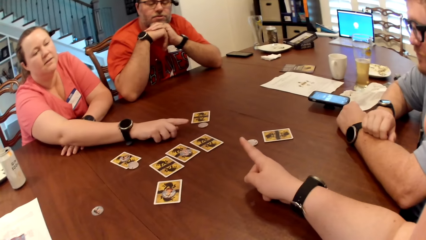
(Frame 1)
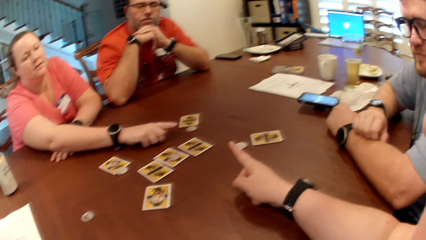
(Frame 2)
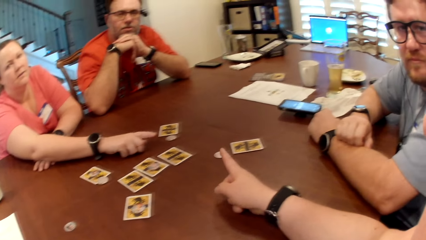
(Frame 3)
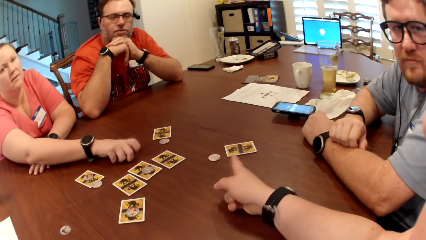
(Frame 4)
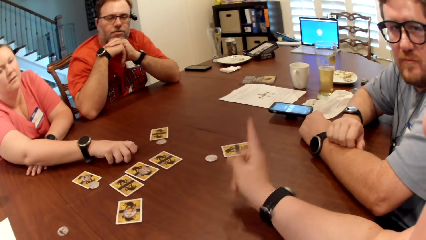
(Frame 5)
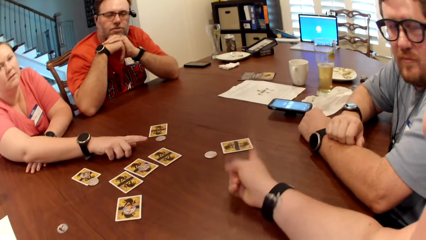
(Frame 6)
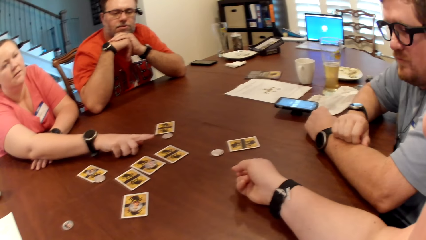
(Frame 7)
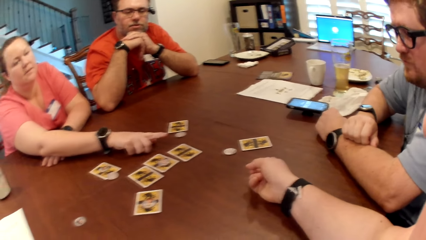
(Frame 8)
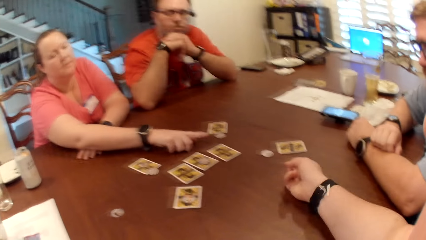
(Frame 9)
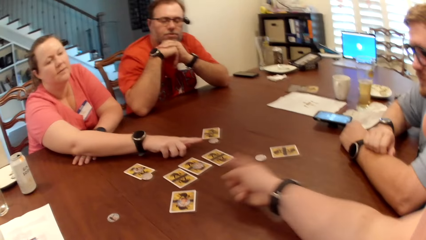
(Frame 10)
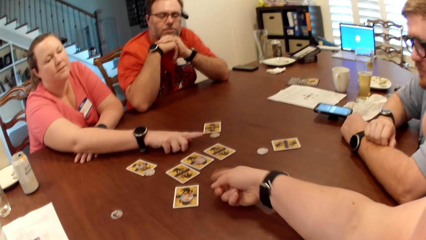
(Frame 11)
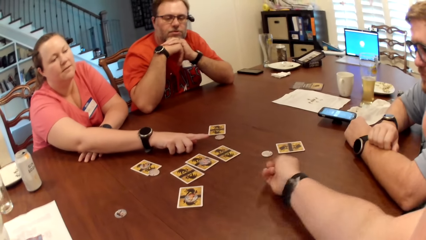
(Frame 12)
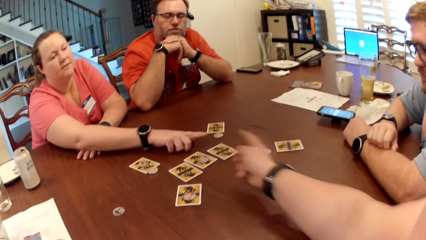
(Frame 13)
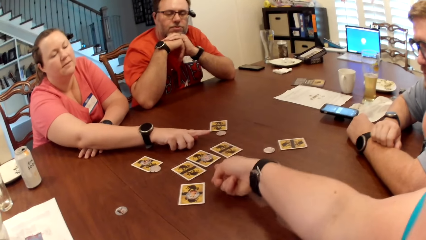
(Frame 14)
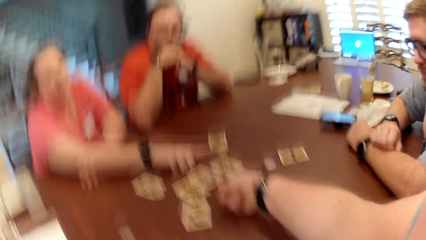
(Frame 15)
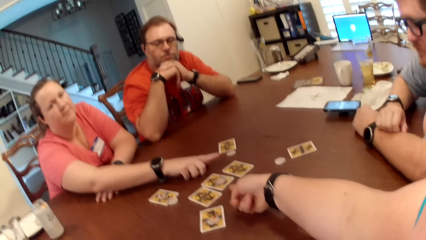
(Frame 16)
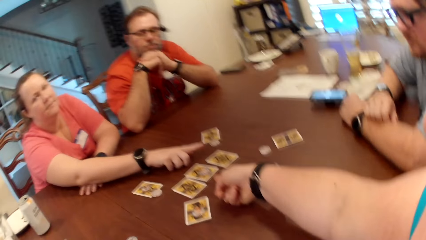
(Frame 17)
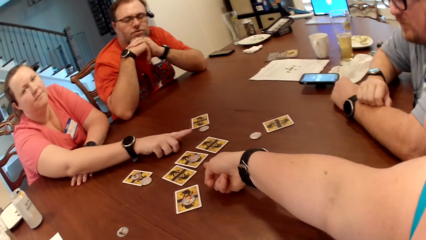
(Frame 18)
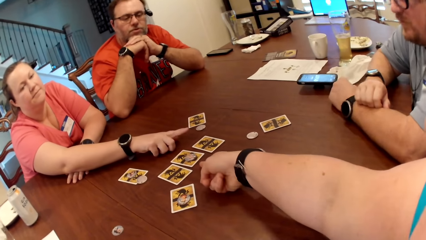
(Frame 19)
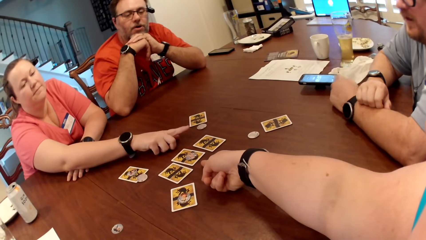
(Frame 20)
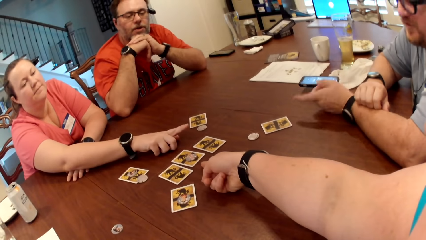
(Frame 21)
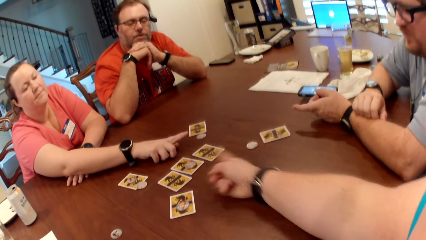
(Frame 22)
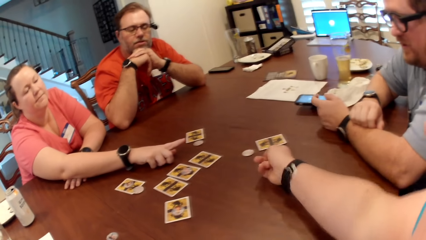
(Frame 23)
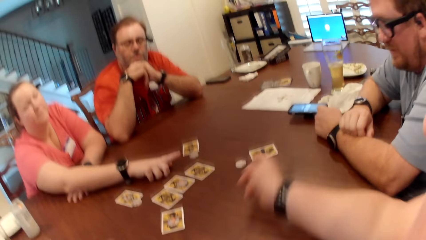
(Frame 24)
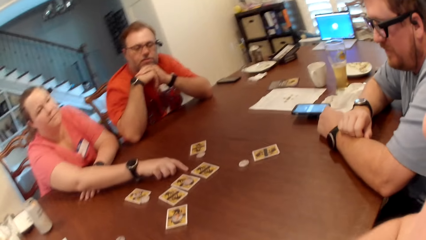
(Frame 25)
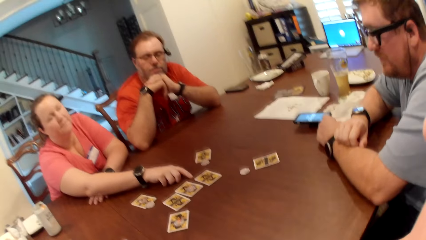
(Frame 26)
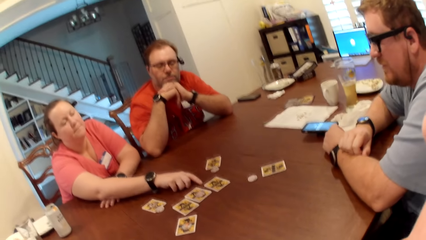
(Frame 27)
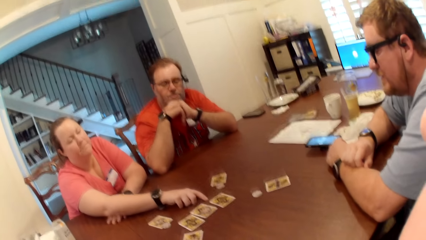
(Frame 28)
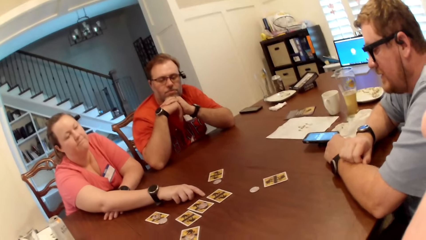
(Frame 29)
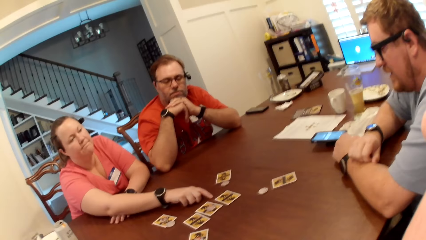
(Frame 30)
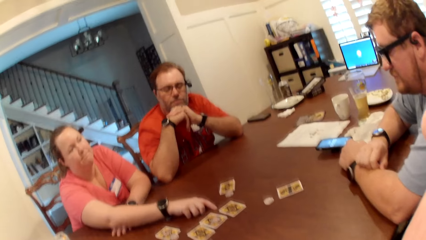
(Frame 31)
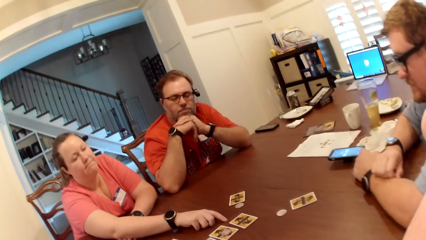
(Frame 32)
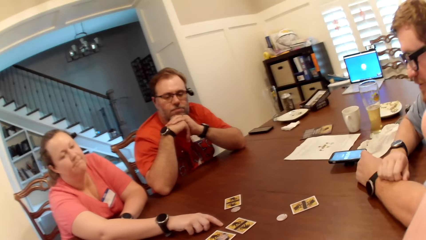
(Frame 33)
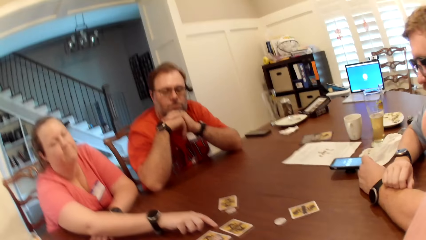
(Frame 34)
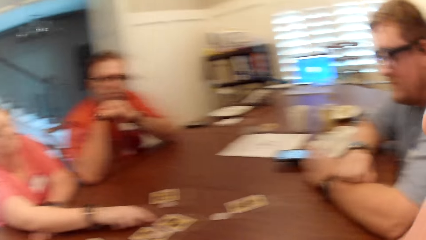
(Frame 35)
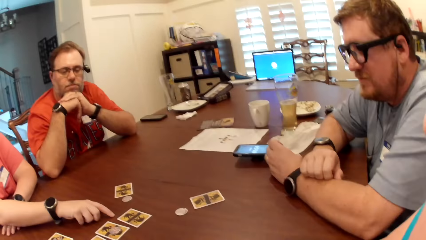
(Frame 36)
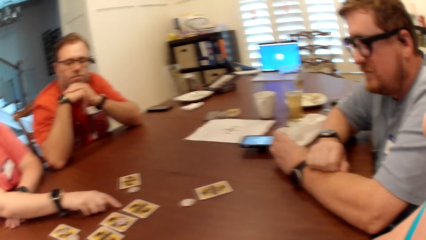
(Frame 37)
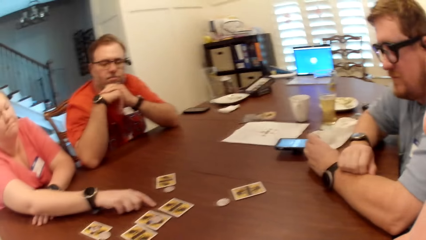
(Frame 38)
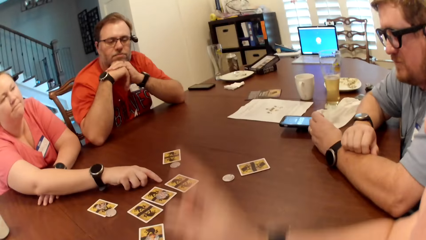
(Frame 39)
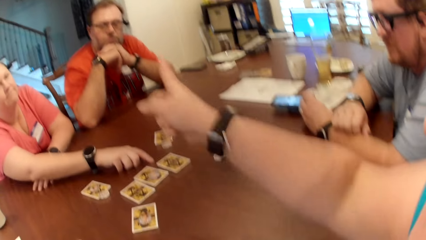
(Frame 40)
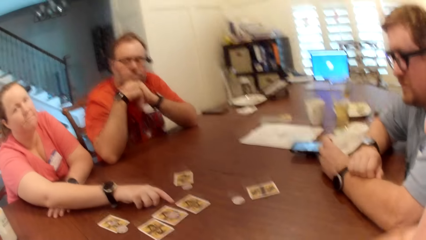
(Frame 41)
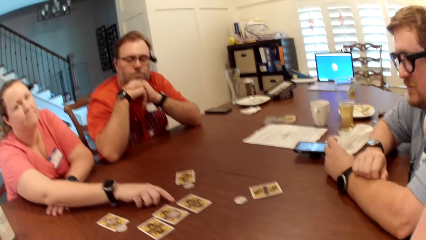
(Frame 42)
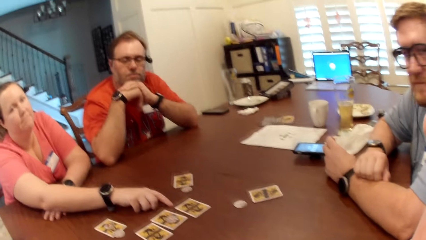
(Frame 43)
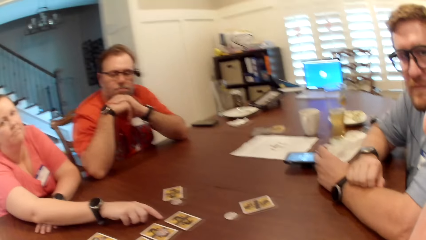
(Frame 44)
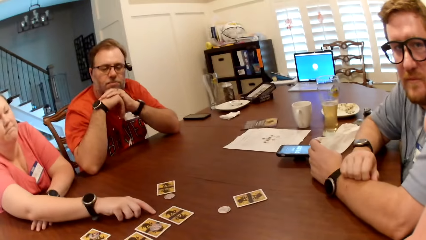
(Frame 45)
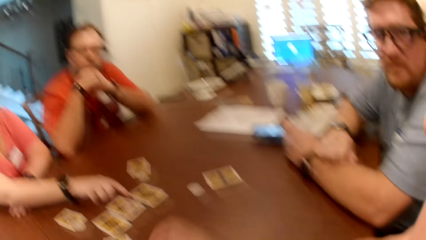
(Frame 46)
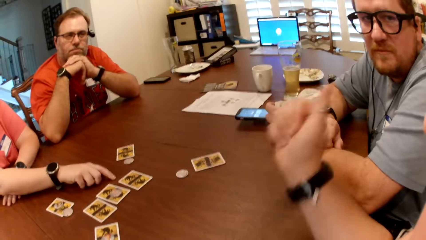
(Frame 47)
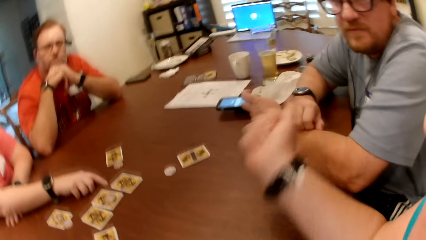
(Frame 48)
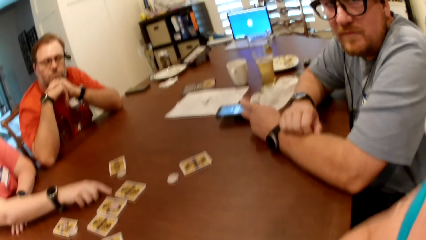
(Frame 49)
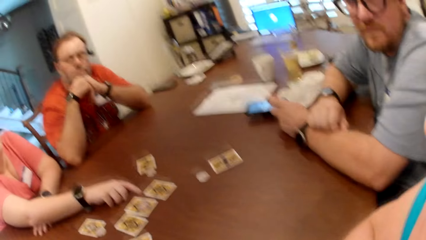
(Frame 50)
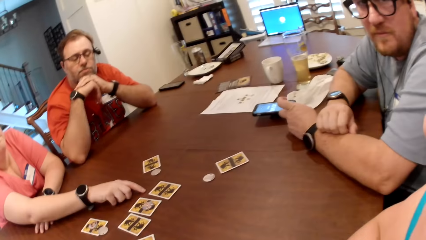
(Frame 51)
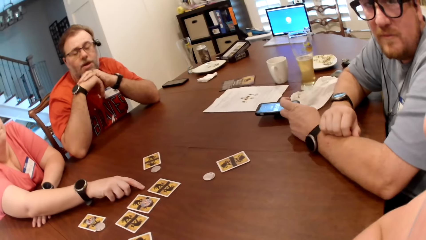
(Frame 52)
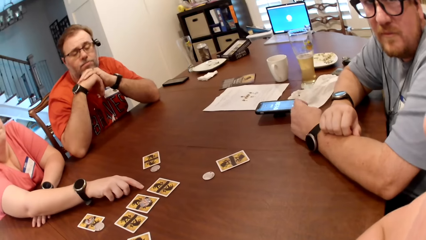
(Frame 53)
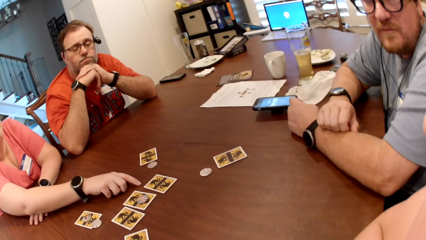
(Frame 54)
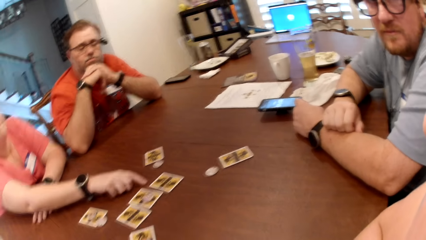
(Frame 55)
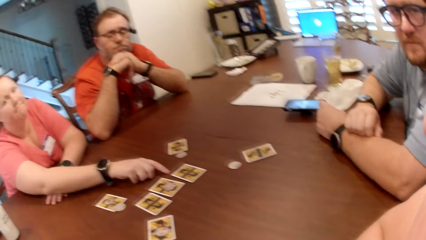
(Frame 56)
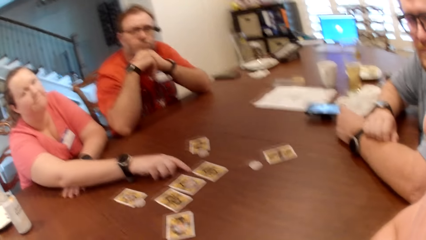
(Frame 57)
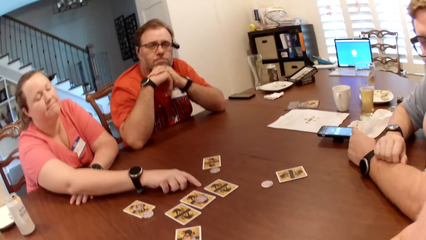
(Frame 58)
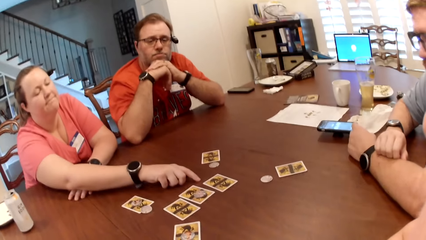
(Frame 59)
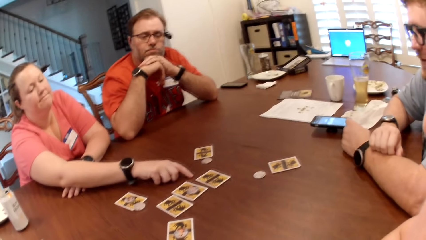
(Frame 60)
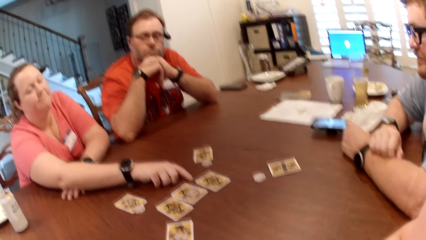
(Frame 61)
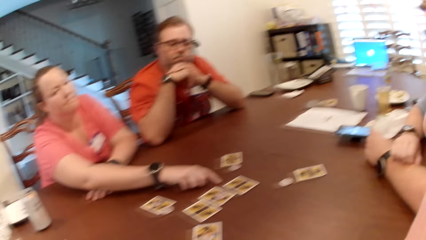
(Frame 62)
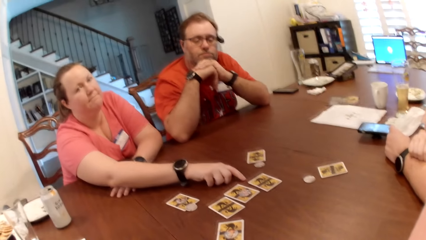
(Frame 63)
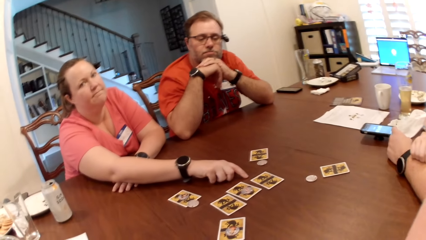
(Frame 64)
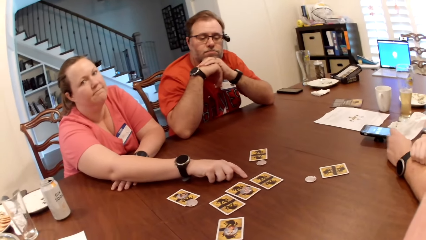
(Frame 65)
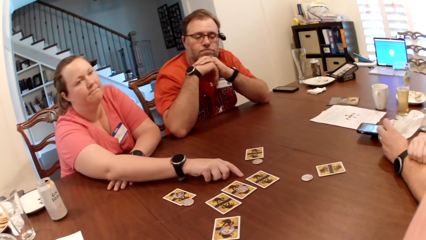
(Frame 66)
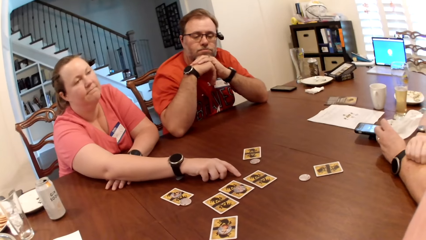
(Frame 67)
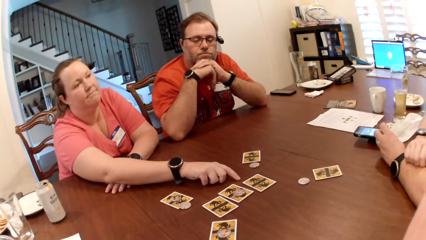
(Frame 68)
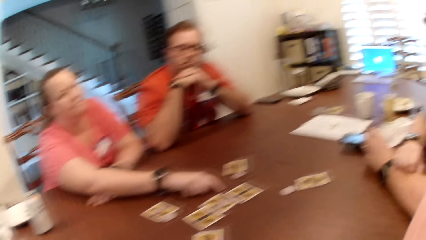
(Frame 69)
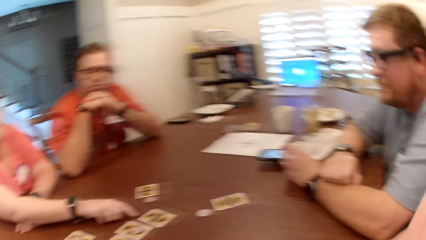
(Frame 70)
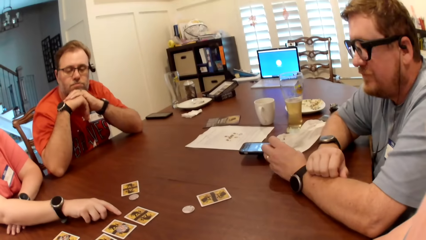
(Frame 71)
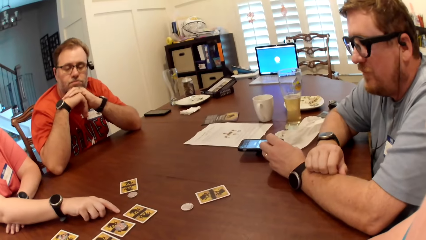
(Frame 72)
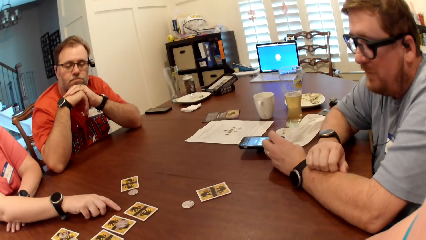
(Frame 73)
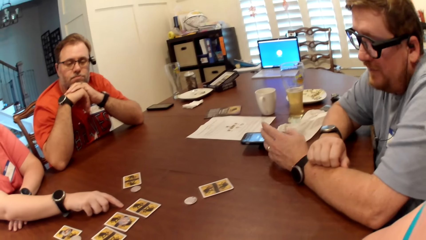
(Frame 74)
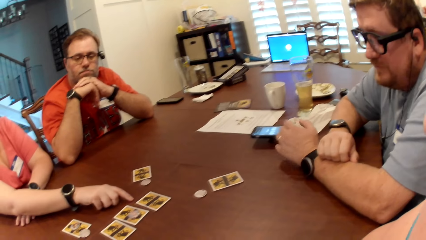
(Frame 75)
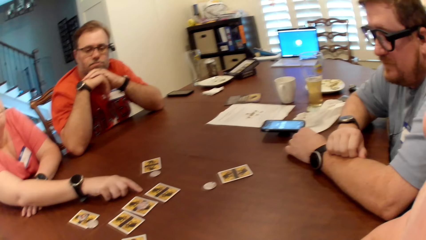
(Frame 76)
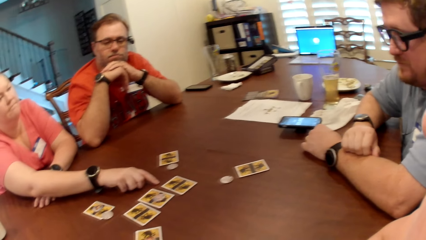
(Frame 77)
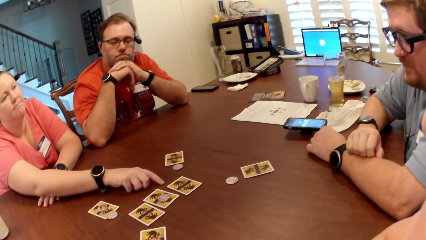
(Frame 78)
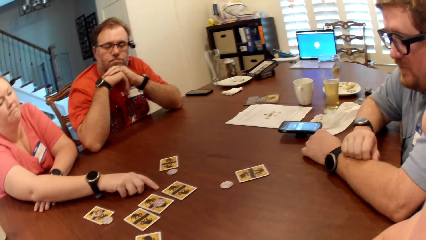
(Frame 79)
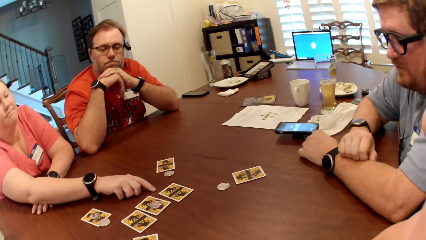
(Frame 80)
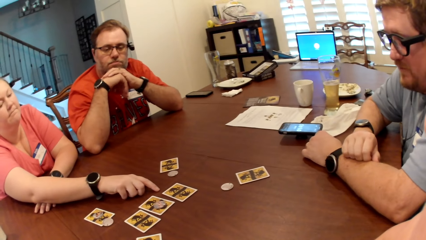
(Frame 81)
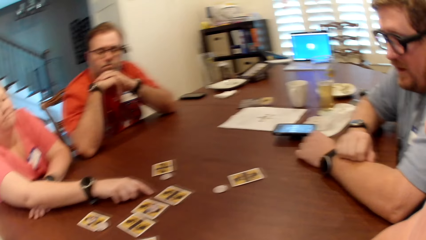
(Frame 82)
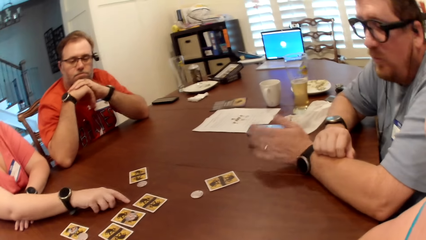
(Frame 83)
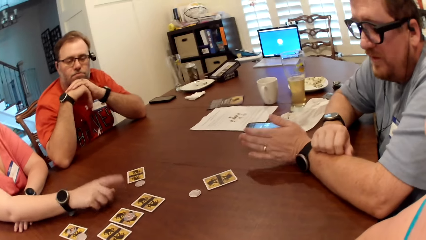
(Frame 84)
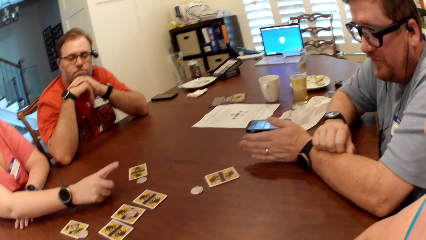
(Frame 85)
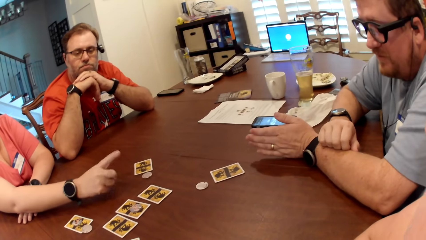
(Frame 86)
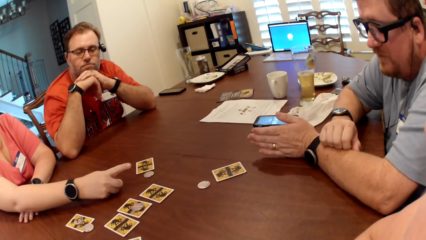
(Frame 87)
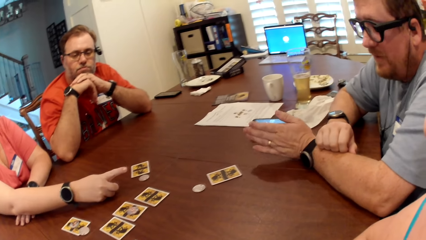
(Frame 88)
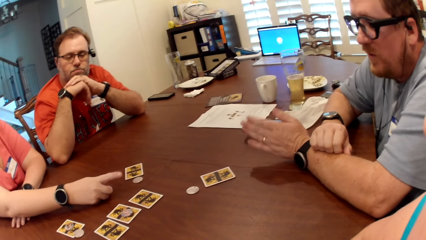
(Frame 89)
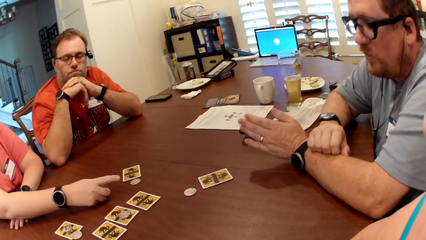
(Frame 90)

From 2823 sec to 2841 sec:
The camera wearer moves his index finger. He points at a man. Another man interacts with the camera wearer.
